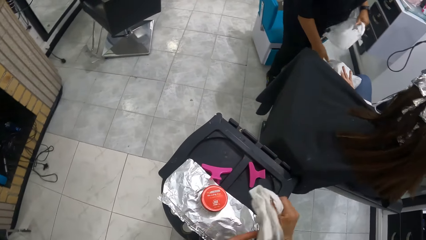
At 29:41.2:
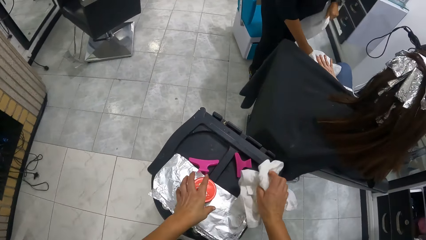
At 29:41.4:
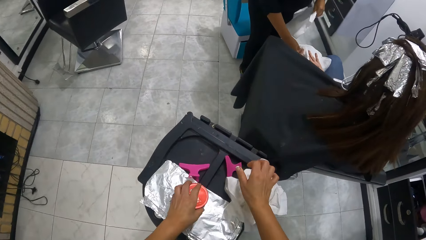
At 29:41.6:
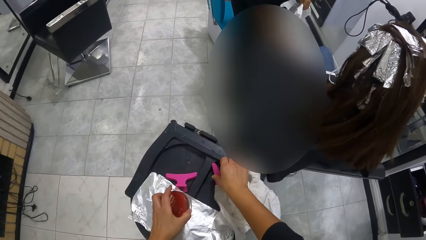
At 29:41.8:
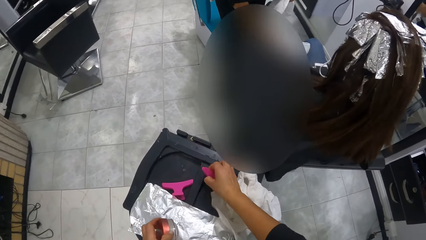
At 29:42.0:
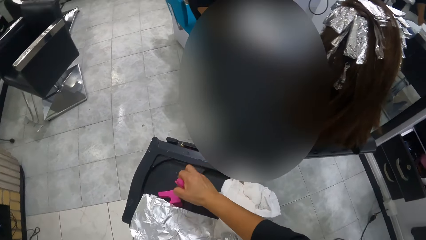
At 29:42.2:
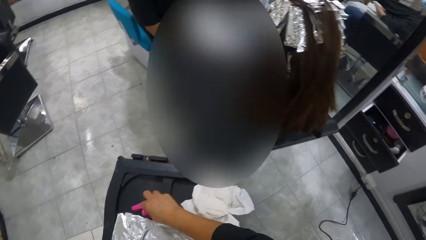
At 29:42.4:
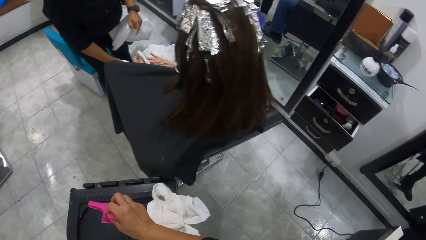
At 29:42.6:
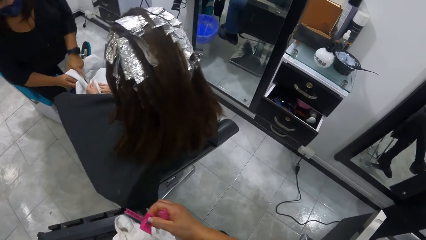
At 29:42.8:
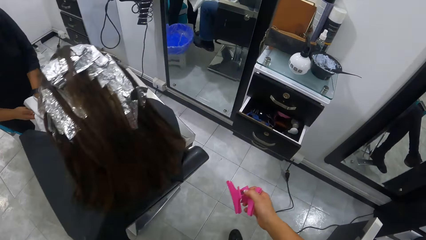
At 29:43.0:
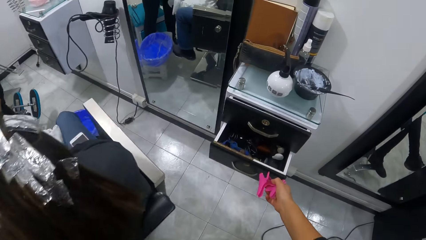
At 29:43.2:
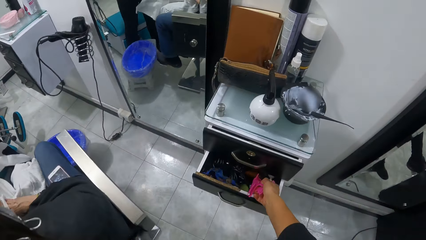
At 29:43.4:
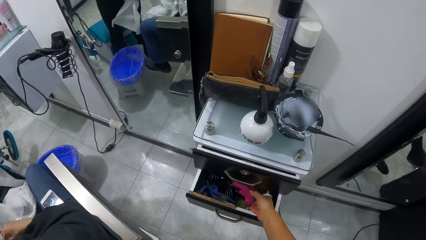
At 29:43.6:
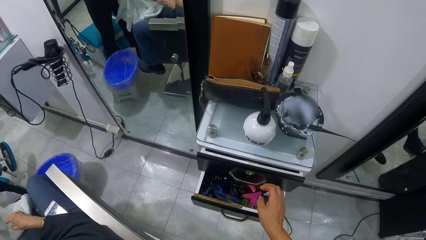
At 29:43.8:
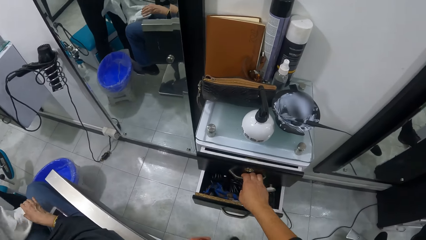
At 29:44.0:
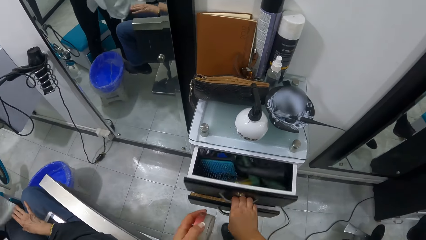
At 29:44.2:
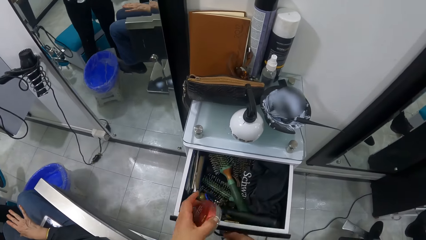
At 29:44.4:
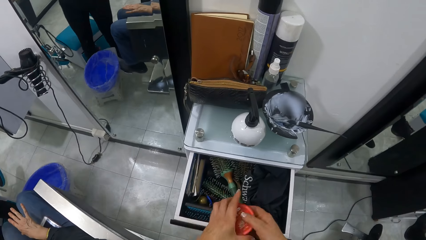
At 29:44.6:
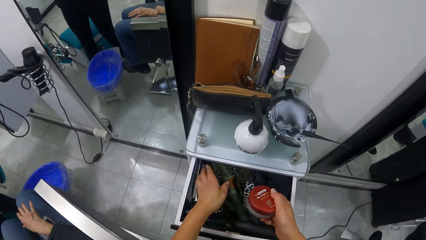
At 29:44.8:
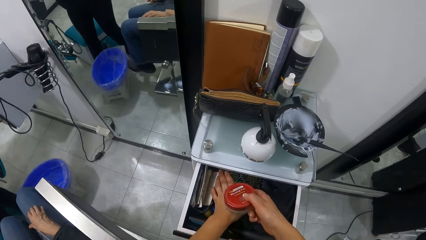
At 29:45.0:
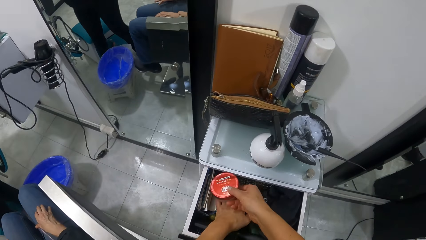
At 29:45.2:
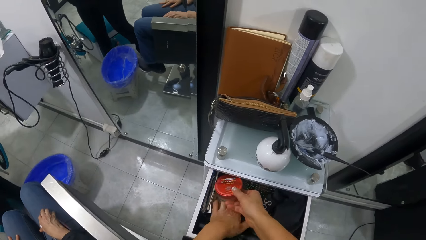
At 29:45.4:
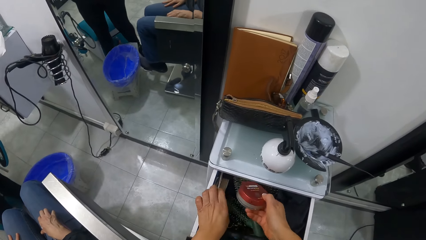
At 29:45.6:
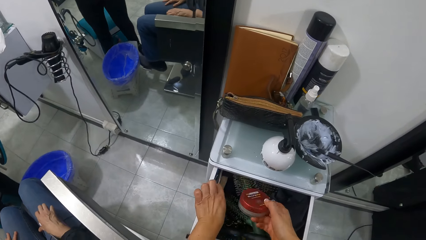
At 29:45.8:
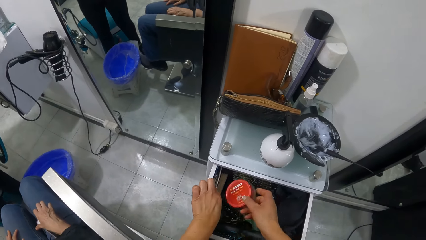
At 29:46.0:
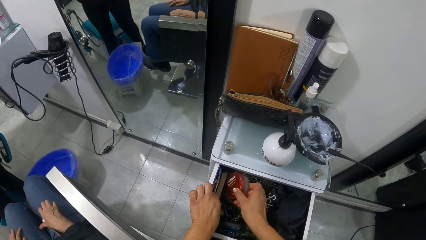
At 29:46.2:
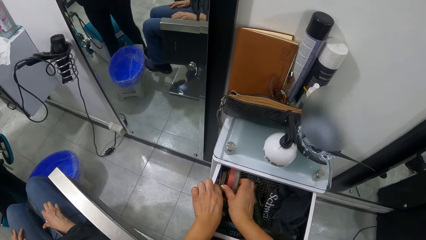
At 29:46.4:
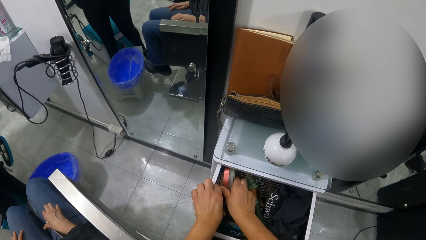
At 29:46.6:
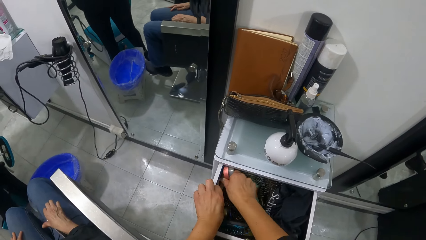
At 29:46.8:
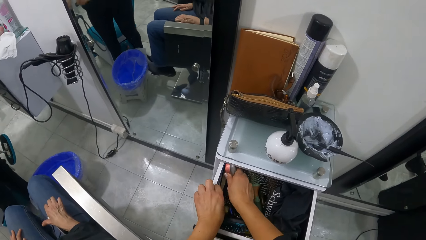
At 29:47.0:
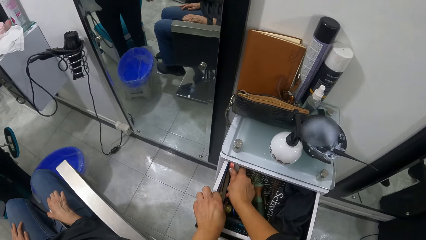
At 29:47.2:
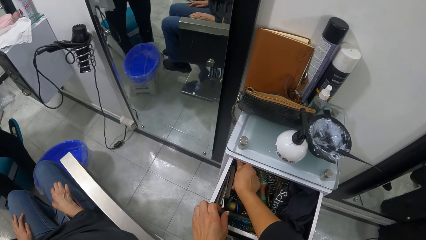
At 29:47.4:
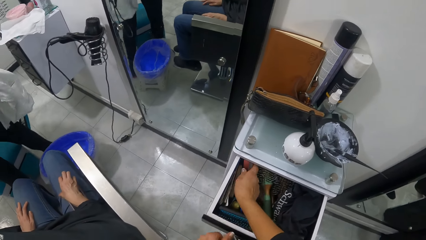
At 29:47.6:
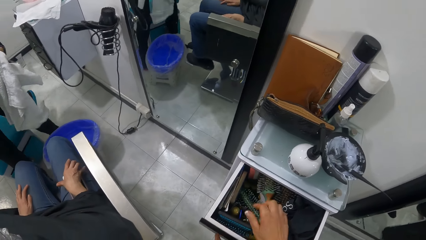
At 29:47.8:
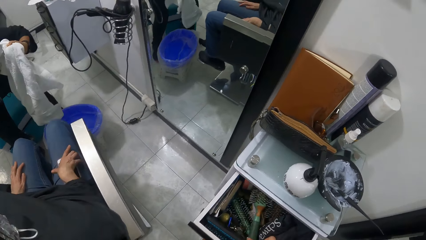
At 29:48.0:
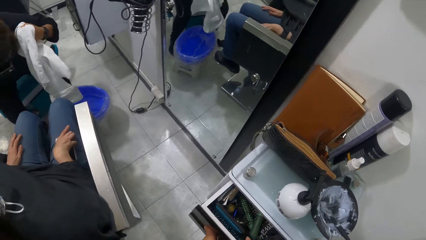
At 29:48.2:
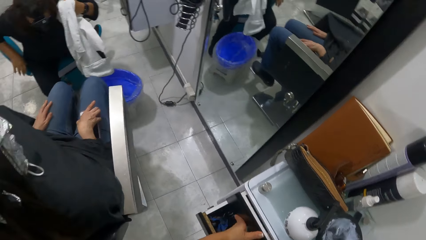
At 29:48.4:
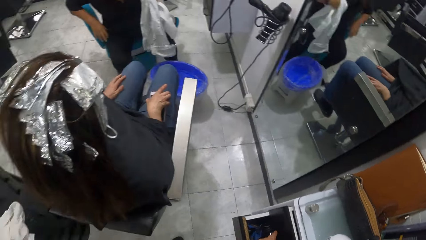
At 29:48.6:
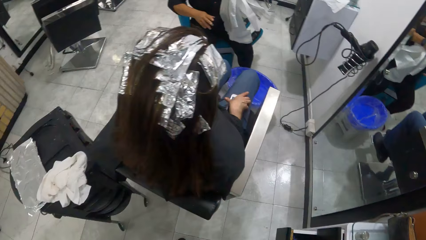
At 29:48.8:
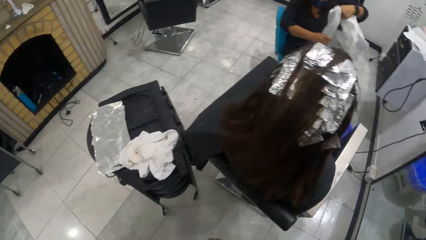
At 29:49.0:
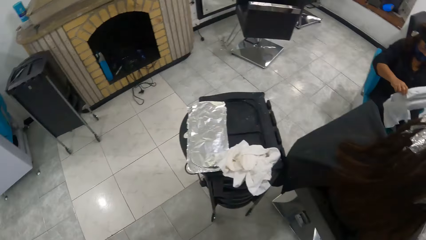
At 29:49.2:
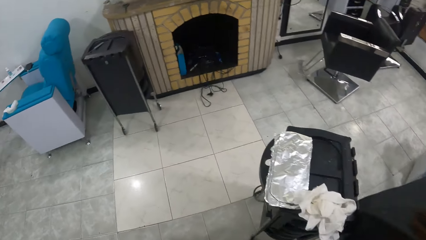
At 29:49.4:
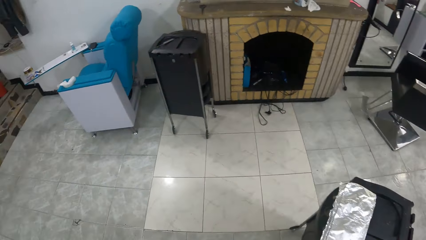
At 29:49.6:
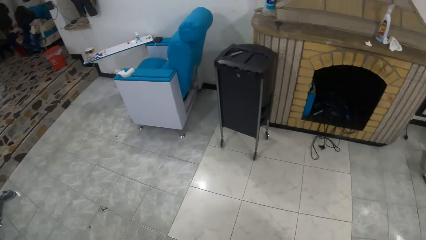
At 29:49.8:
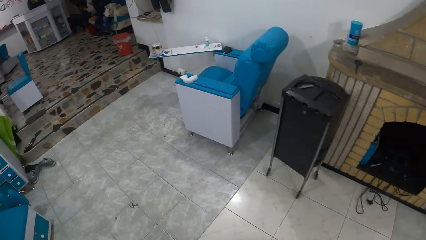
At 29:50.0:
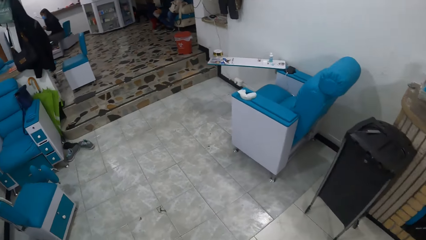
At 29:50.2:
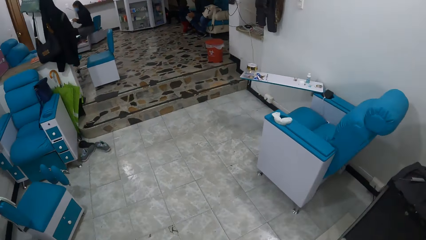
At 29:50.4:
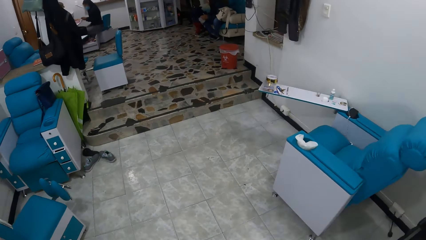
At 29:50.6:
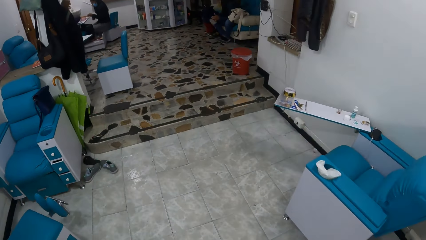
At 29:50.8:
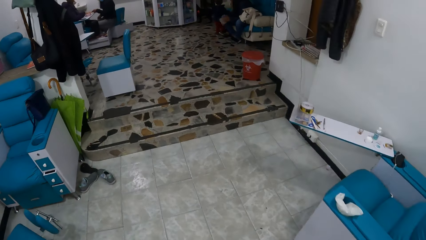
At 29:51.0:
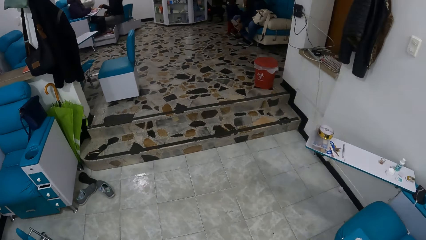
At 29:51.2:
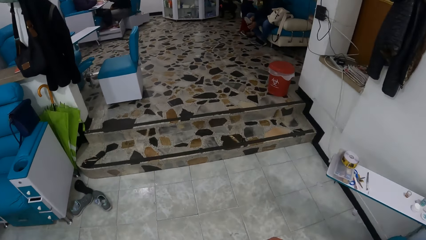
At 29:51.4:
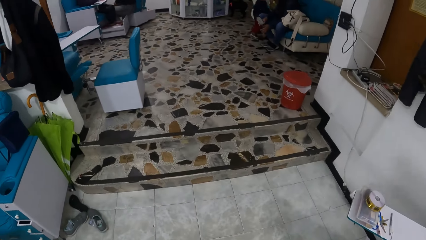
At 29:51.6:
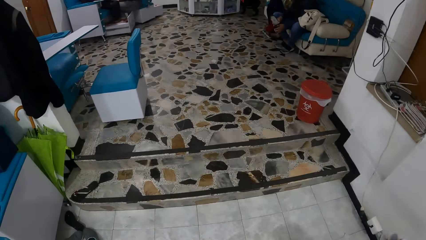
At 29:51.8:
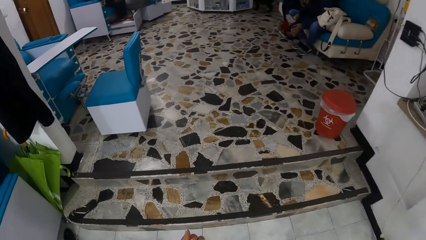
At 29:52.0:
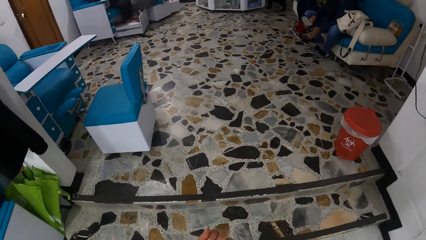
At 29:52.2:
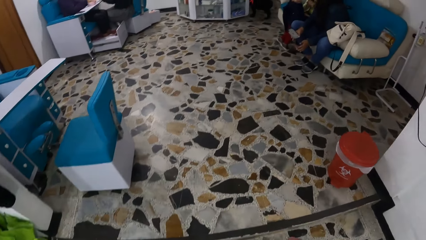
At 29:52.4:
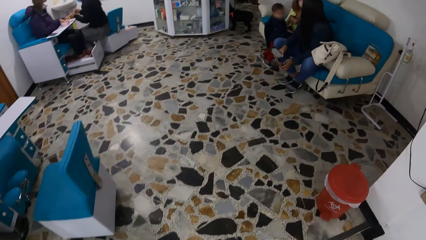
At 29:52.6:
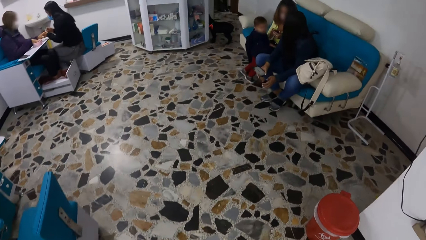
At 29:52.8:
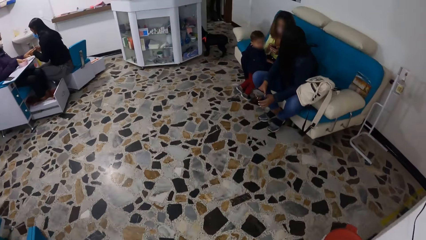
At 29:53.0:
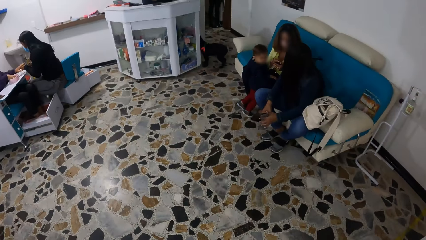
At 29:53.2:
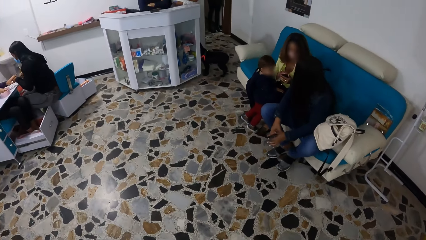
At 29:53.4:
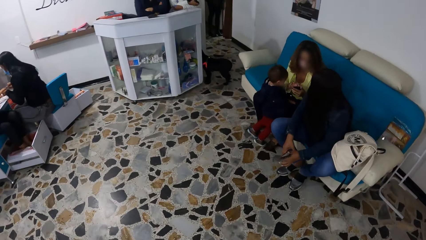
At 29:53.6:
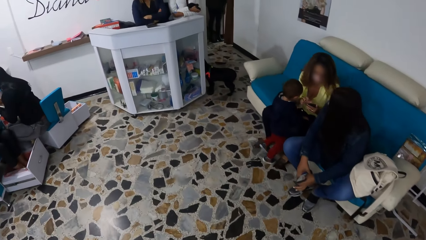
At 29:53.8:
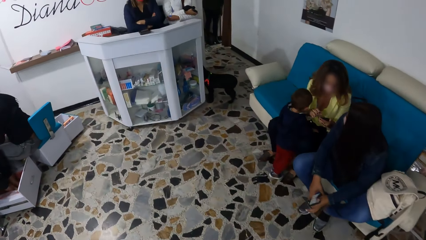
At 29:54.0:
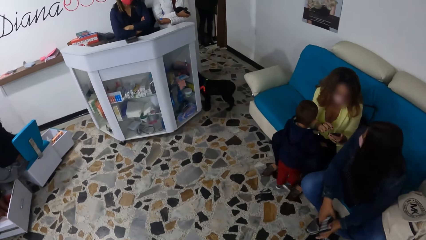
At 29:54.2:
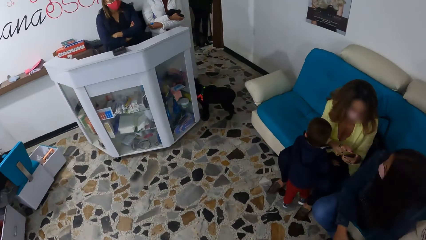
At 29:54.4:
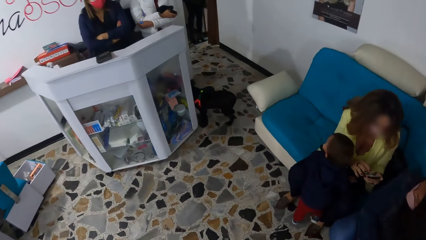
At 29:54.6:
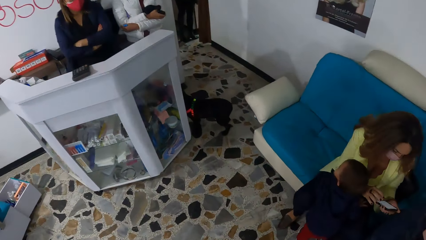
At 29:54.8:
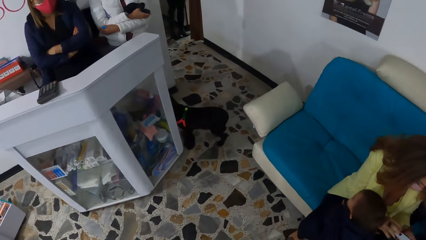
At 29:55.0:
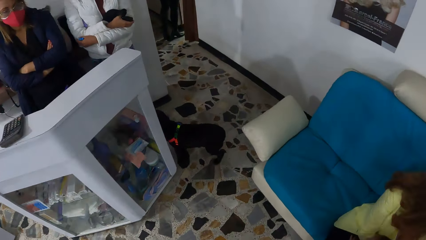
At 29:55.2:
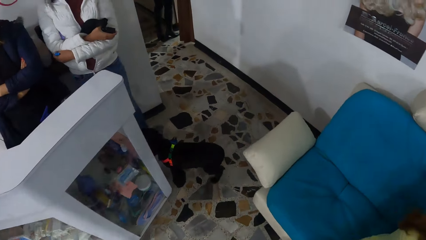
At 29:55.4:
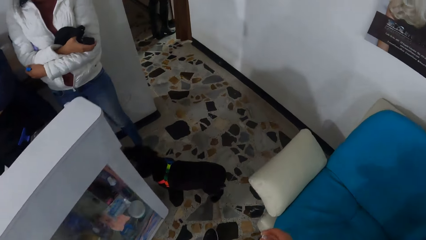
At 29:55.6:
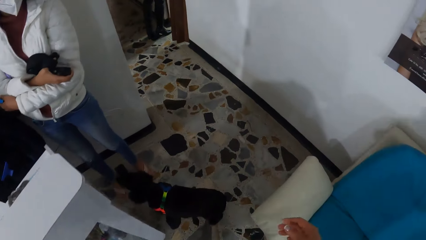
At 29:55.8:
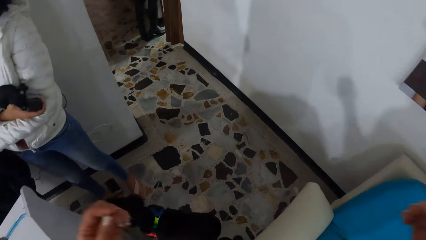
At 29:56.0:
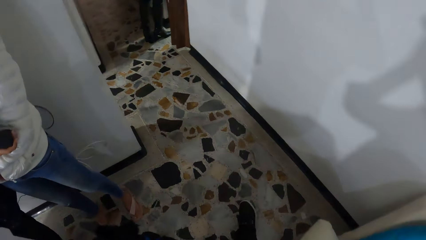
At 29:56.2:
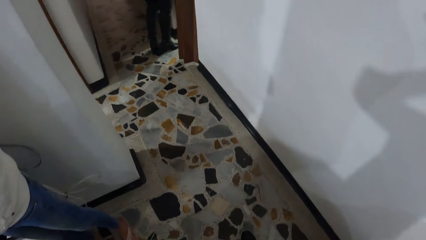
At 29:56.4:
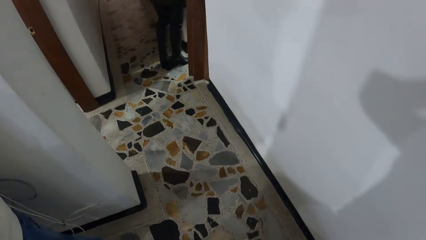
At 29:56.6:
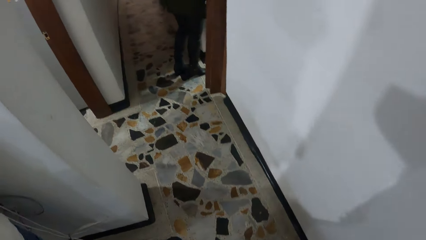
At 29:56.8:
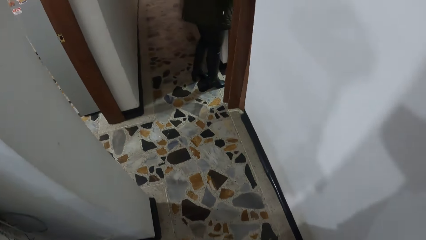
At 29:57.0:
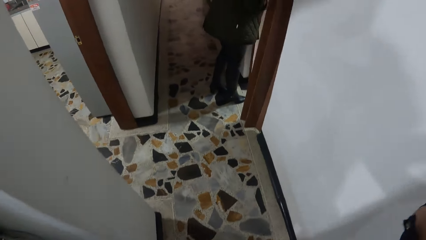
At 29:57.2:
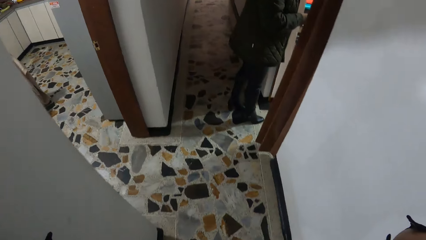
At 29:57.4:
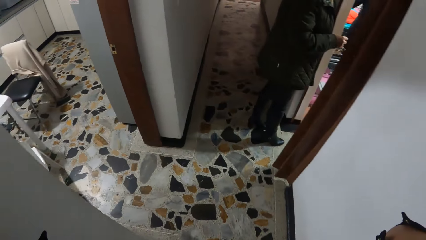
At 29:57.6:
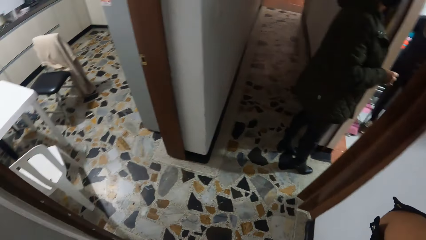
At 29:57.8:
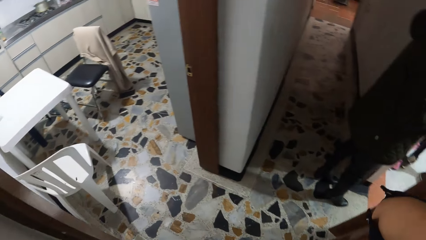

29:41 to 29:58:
The camera wearer cleans both hands with the napkin. She picks the cream from the table with her left hand. She drops the napkin on the table with her right hand. She picks a hair roller from the table with her right hand. She does so again. She drops the hair rollers inside the cabinet drawer with her right hand. She opens the cabinet drawer with her right hand. She passes the cream from her left hand to her right hand. She drops the cream inside the drawer. She closes the drawer with her left hand. She moves around the rooms. A woman operates a phone with both hands.
